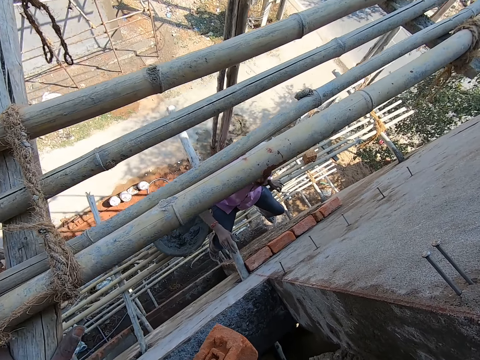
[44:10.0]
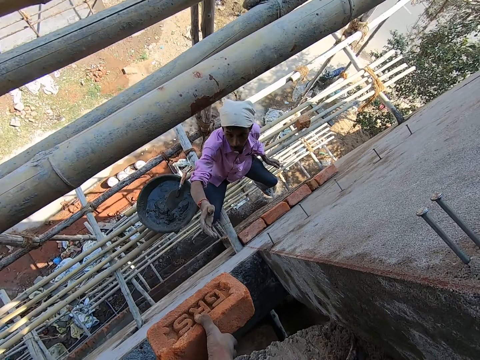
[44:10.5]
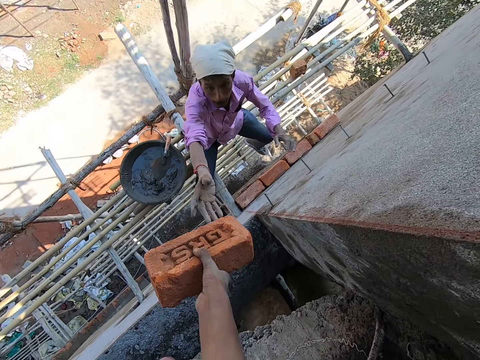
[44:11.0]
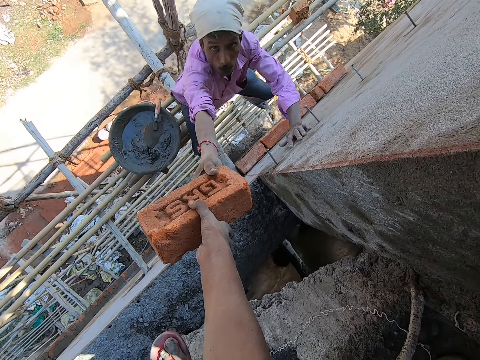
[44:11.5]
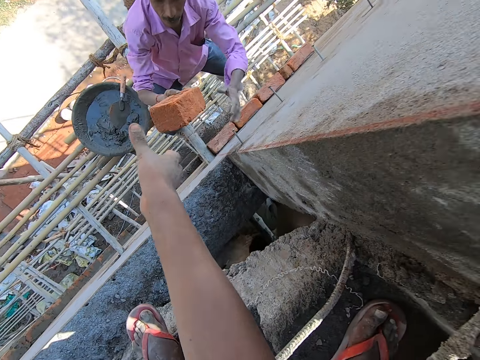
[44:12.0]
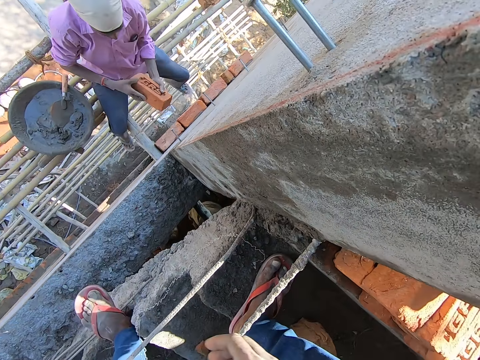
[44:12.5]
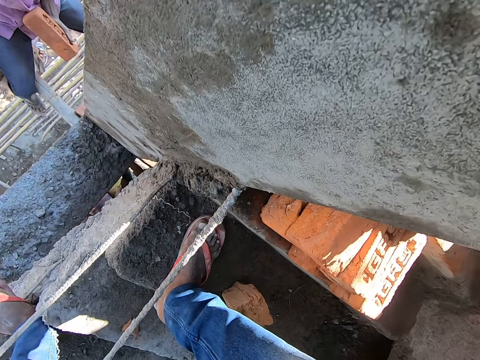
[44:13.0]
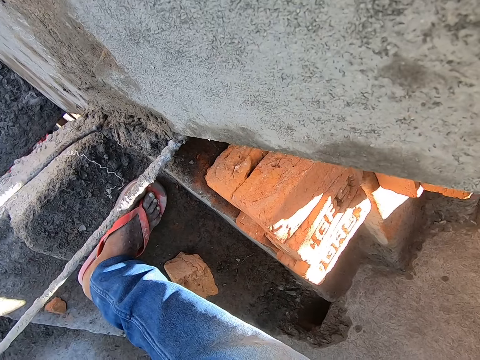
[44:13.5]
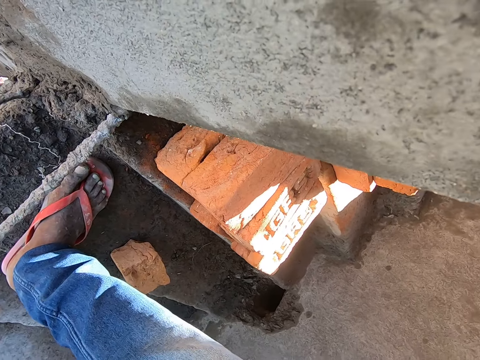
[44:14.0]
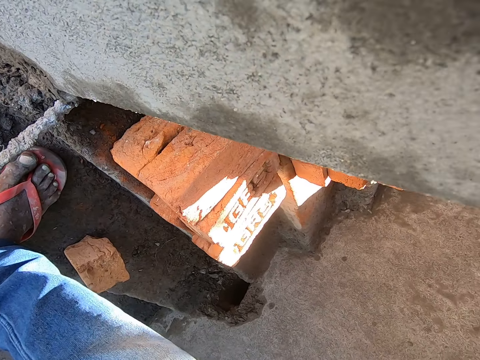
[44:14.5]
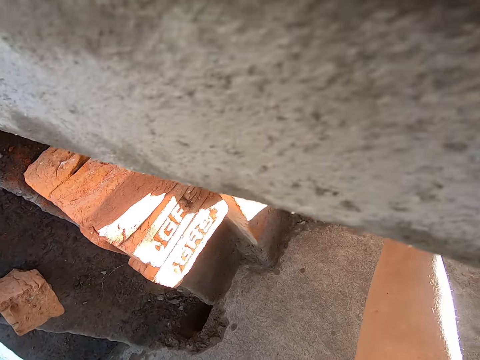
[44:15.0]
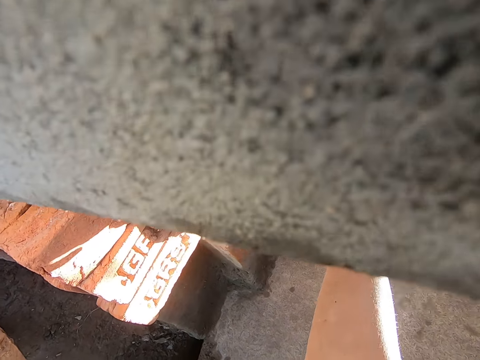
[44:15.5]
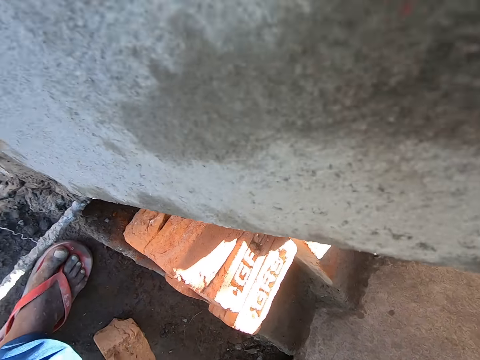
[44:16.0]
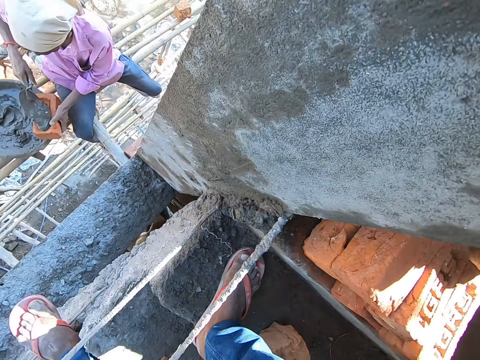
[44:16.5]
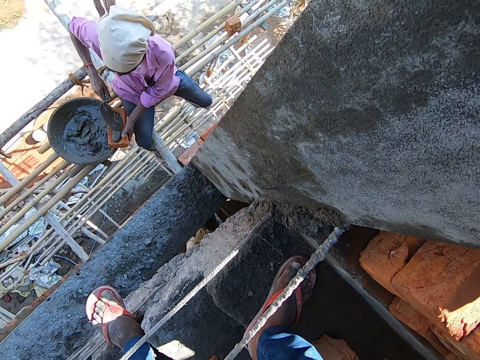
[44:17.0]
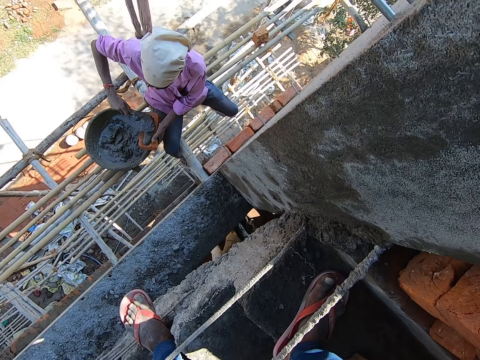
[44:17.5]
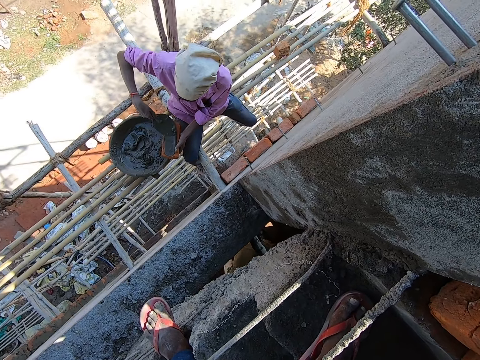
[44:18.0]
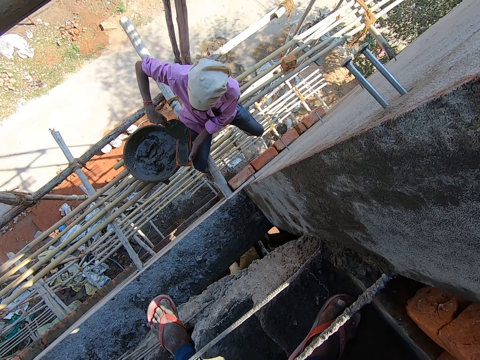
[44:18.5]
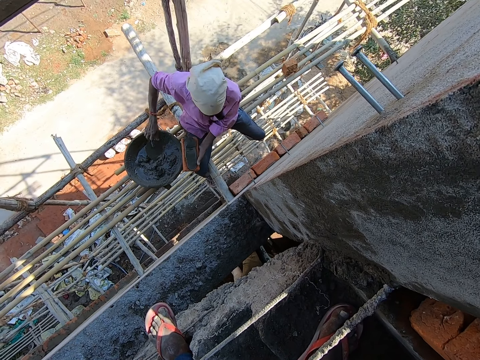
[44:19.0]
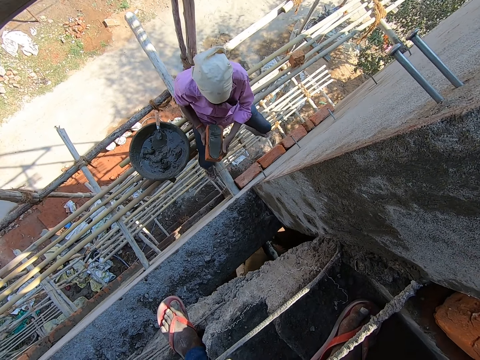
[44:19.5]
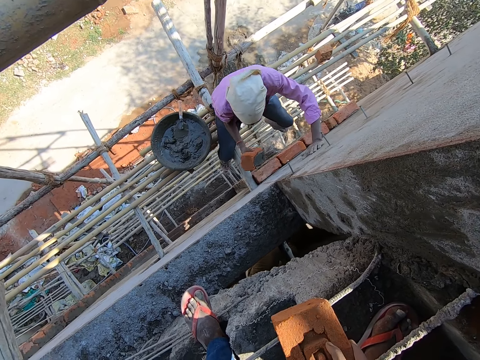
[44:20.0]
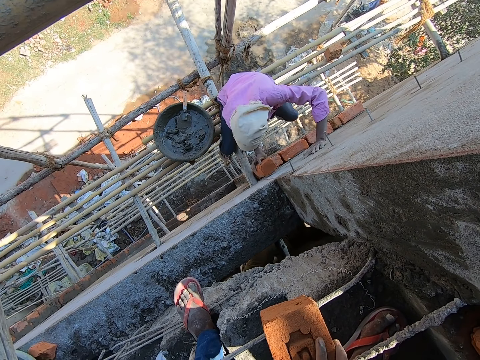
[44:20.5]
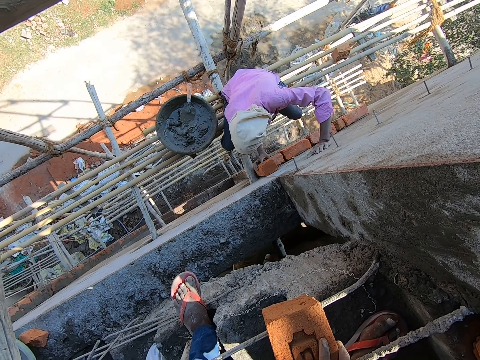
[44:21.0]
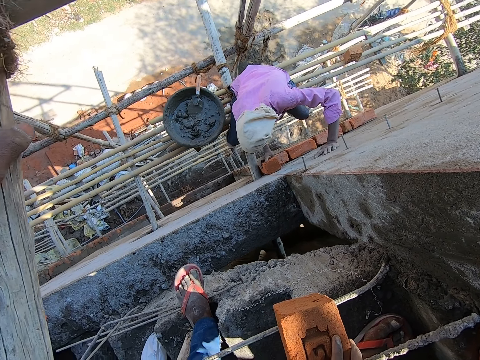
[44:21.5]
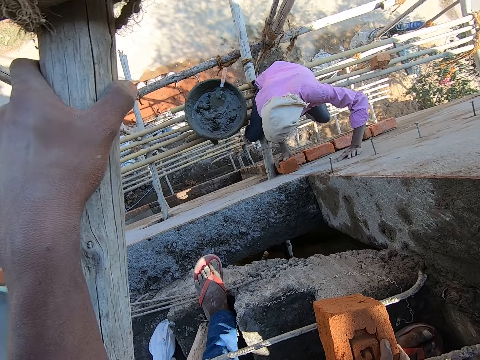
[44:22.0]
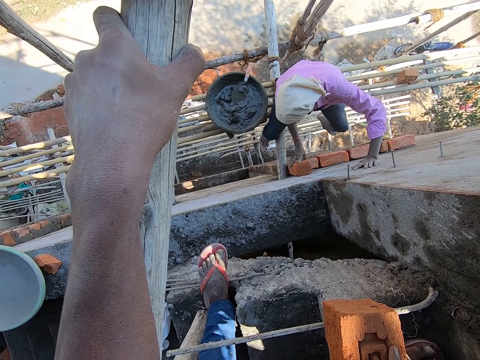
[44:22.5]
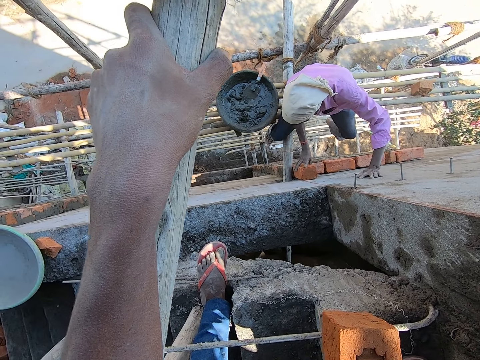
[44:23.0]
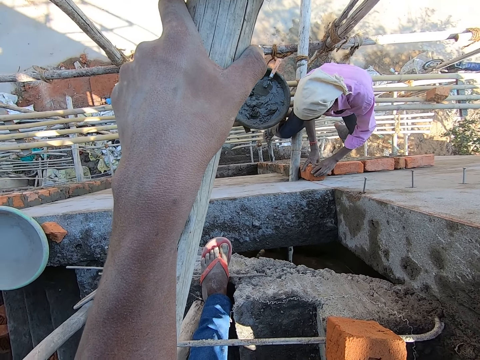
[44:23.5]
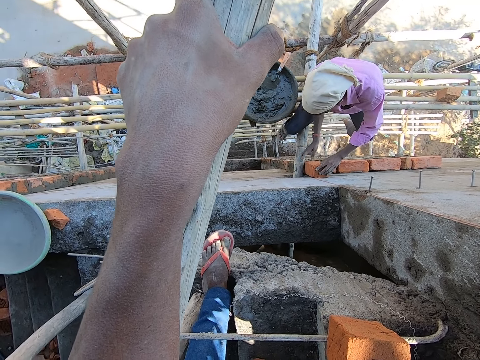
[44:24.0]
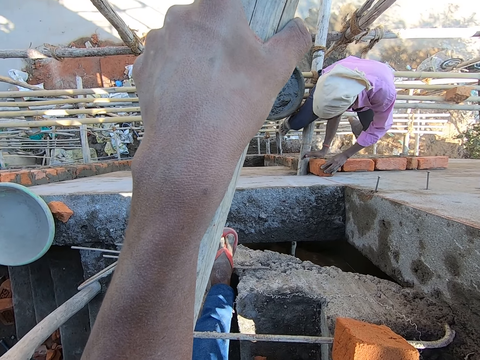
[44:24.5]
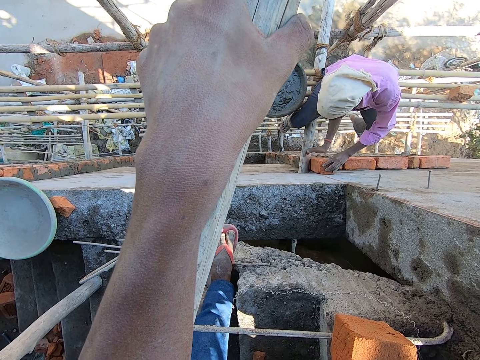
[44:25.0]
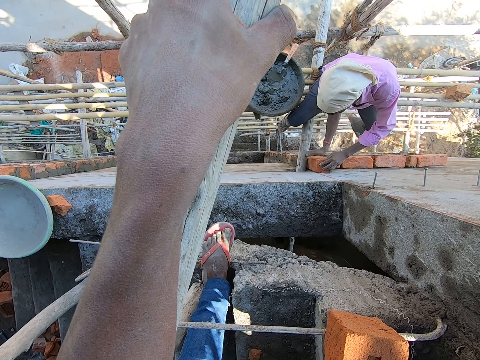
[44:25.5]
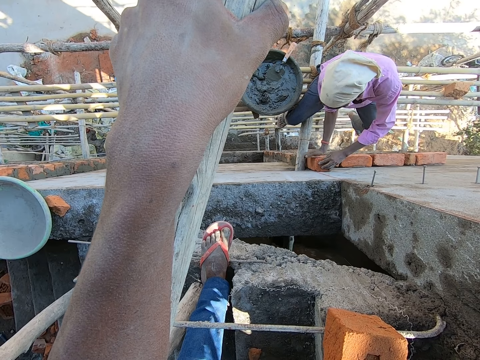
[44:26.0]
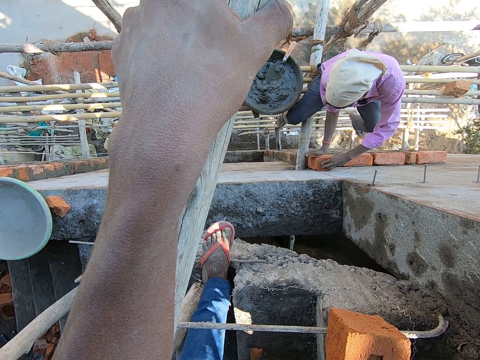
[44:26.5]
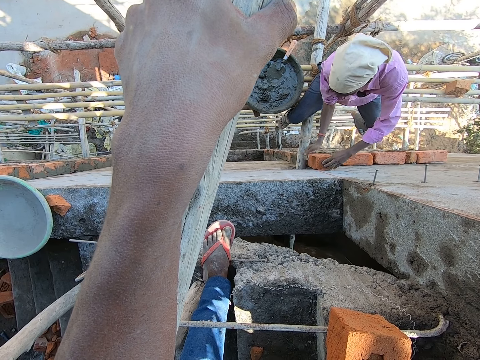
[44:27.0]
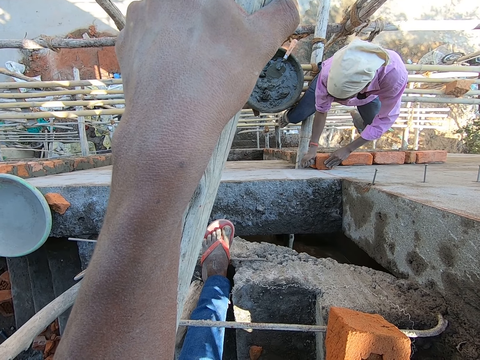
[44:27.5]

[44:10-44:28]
The camera wearer passes the brick to a man with his right hand. The man places his left hand on the wall. The man passes the brick from his right hand to his left hand. The man puts mortar on the brick with the trowel in his right hand. The man drops the trowel in the head pan with his right hand. The man passes the brick from his left hand to his right hand and places his left hand on the wall. The camera wearer drops the brick on the iron rods with his right hand. The man sets the brick on the wall with his right hand. The man sets the brick on the wall with both hands.

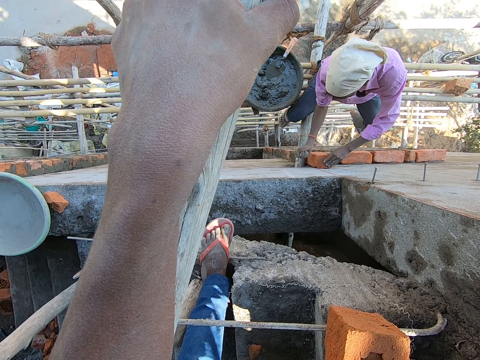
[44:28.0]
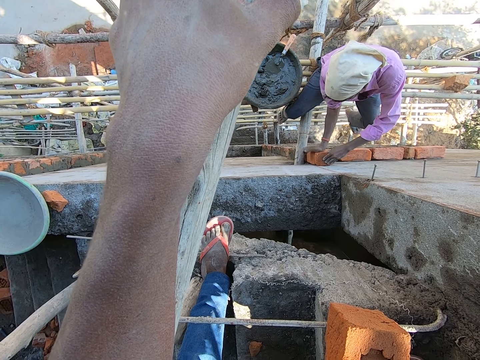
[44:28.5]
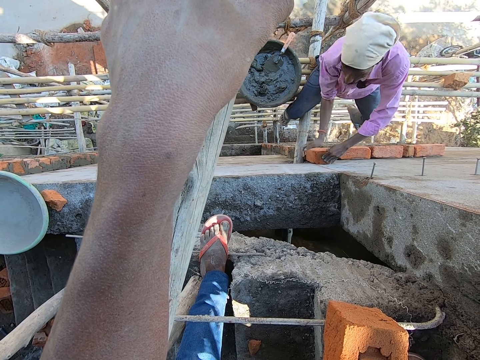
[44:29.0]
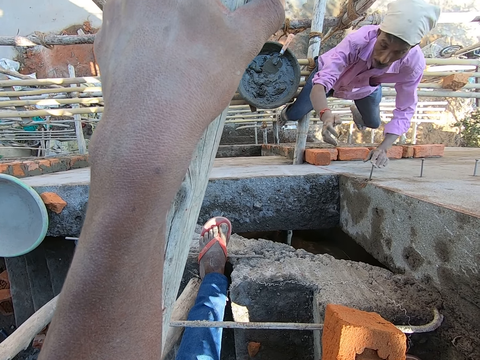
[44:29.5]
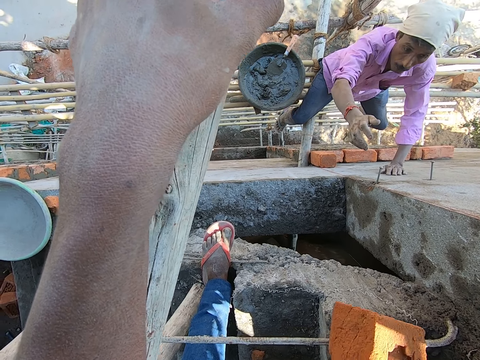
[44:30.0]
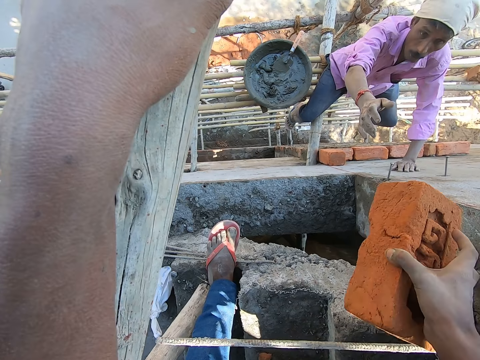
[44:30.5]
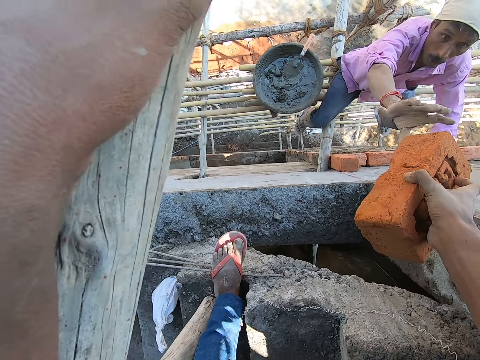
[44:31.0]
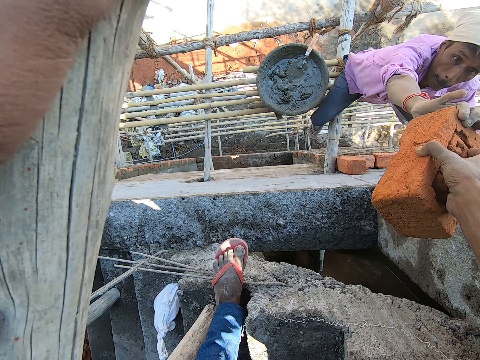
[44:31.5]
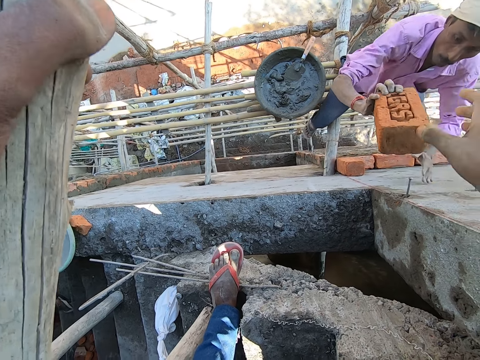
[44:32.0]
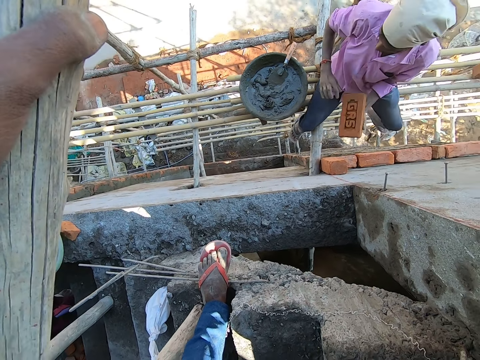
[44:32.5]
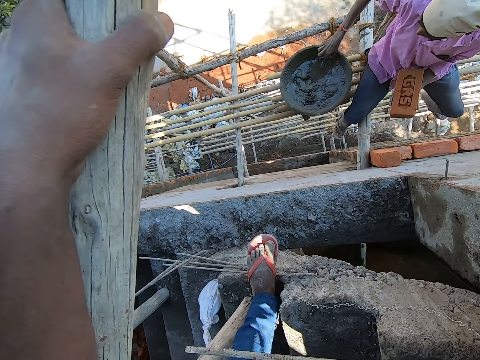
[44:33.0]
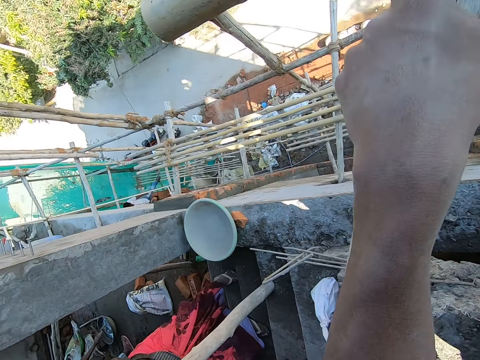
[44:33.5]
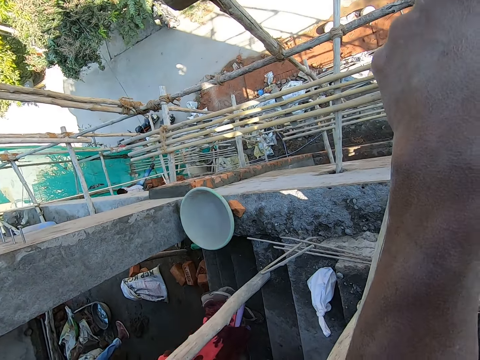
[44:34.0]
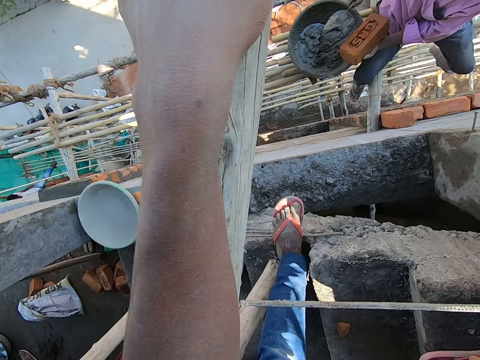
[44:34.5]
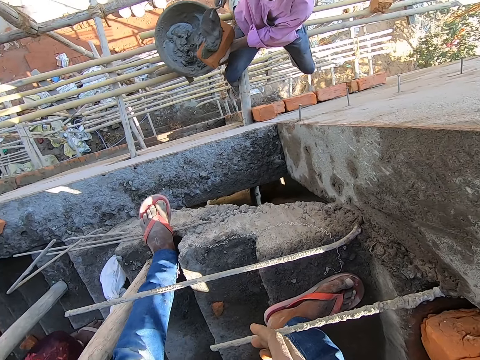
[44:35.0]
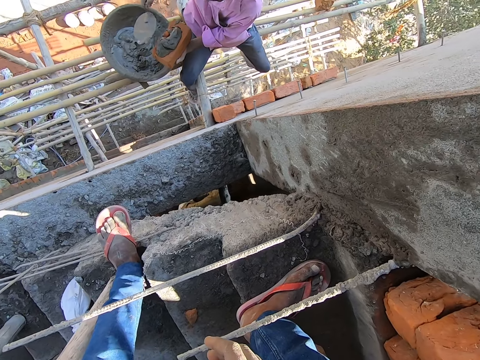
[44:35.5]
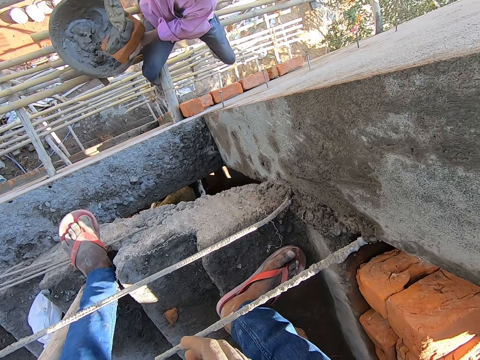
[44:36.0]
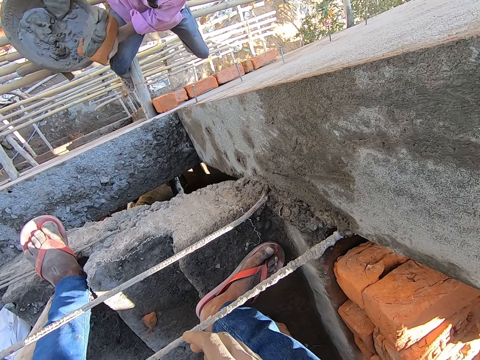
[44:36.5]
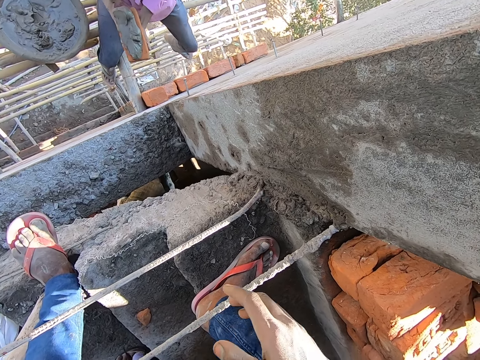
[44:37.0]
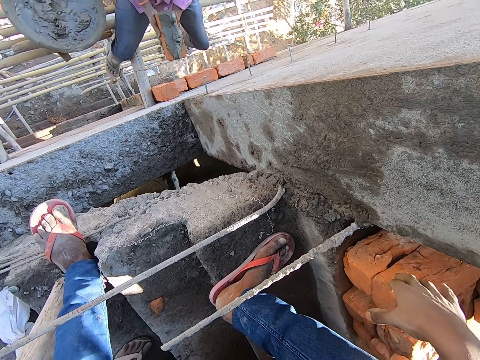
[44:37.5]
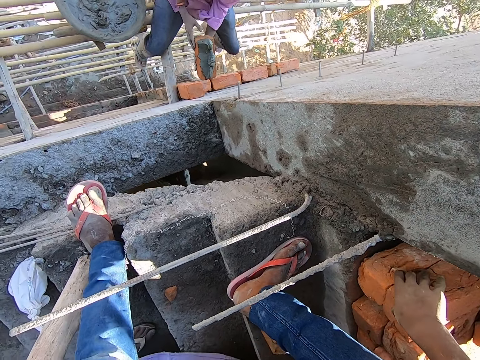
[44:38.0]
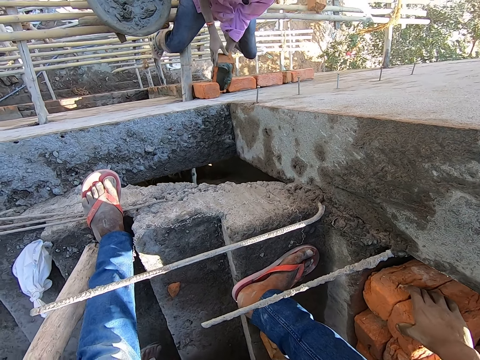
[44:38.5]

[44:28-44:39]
The camera wearer passes the brick to a man with his right hand. The man passes the brick from his right hand to his left hand. The camera wearer converses with a woman. The man puts mortar on the brick with the trowel in his right hand. The man drops the trowel in the head pan with his right hand. The man sets the brick on the wall with both hands.
